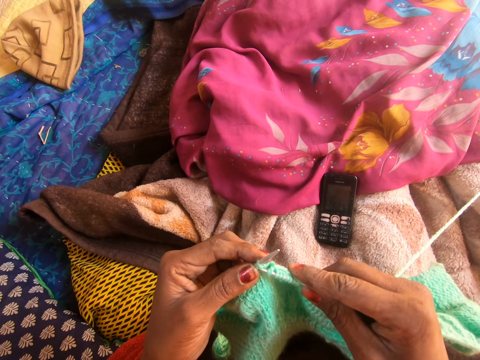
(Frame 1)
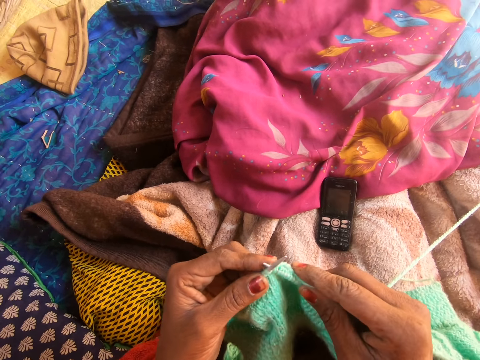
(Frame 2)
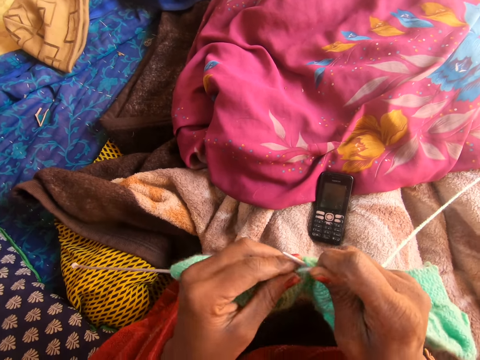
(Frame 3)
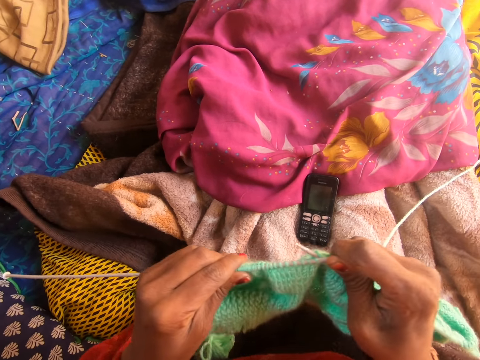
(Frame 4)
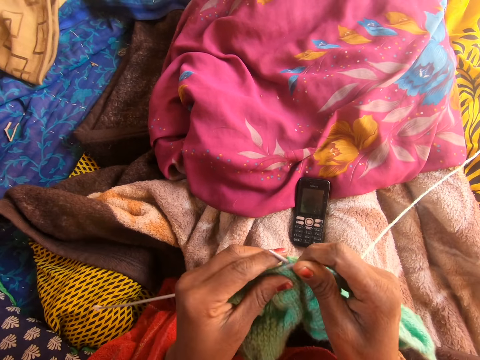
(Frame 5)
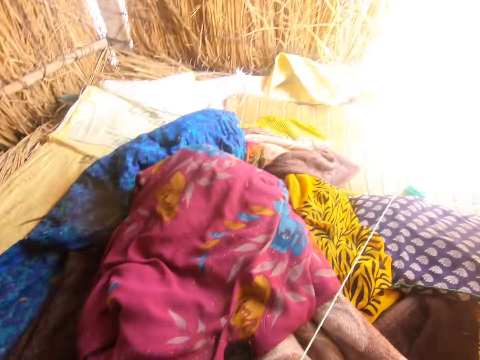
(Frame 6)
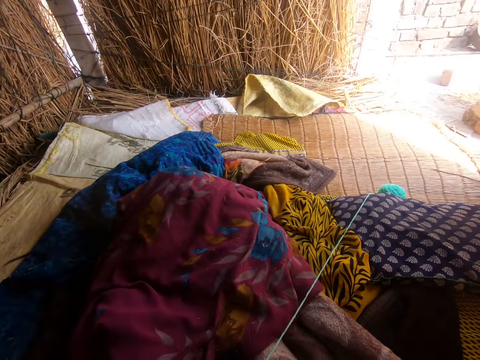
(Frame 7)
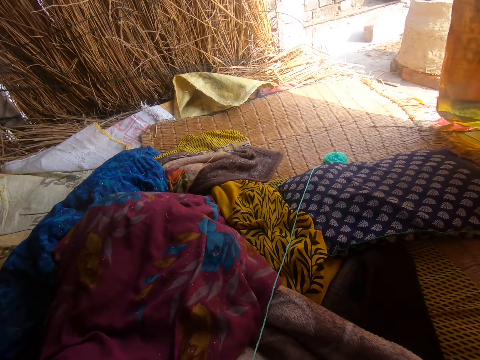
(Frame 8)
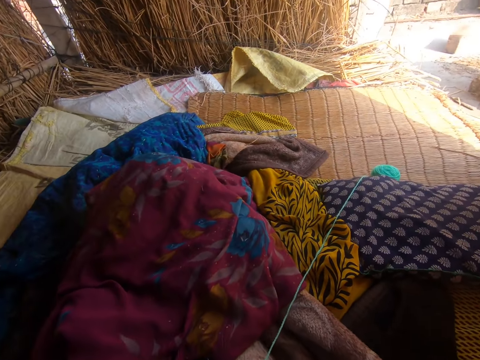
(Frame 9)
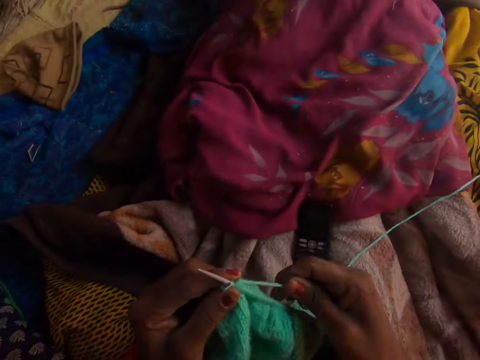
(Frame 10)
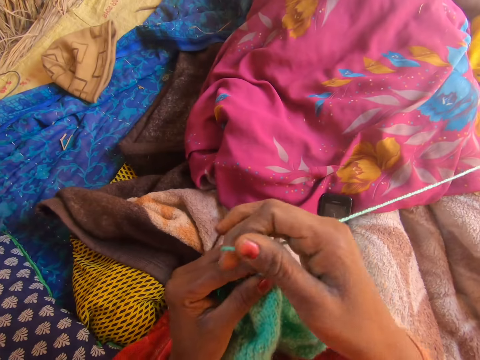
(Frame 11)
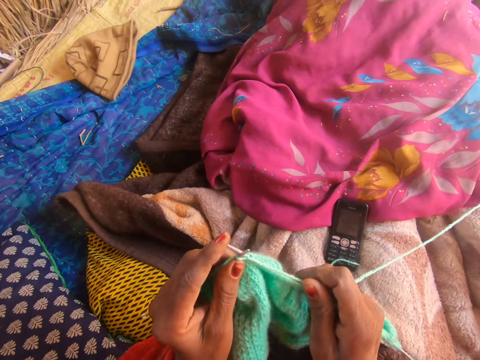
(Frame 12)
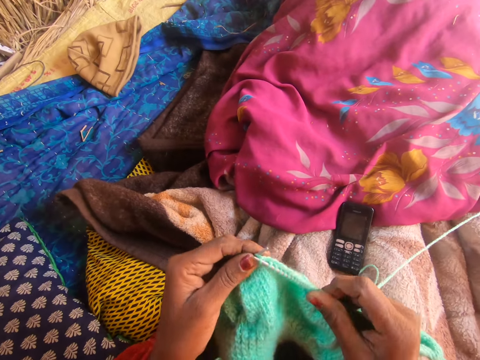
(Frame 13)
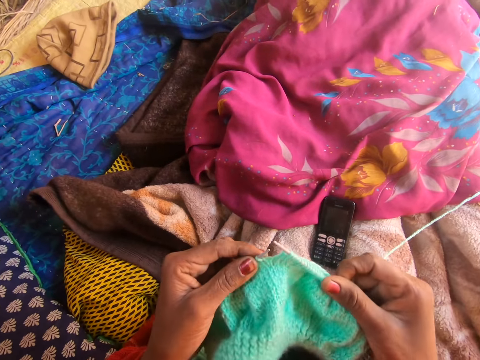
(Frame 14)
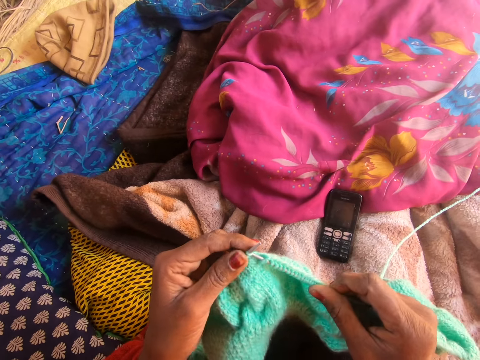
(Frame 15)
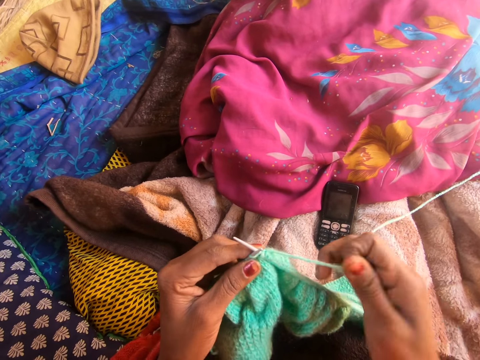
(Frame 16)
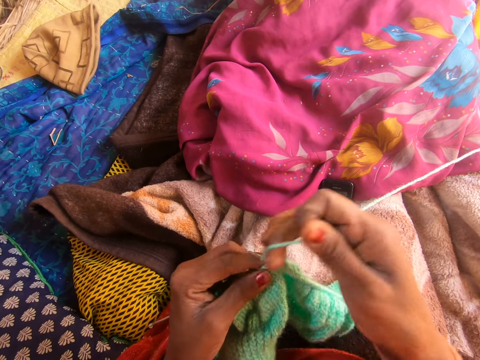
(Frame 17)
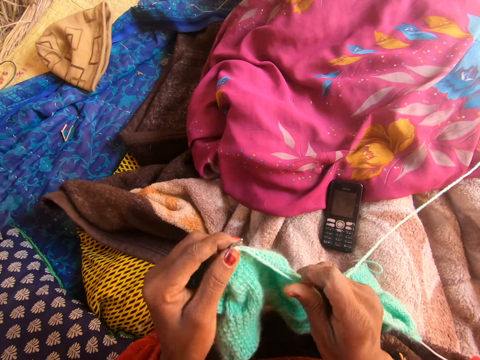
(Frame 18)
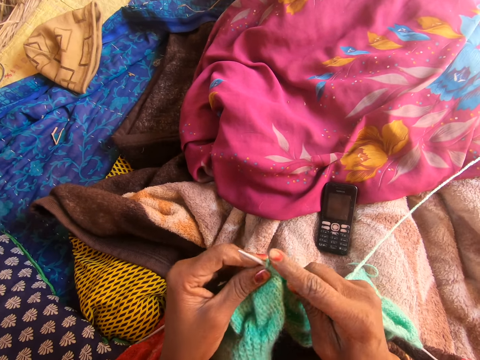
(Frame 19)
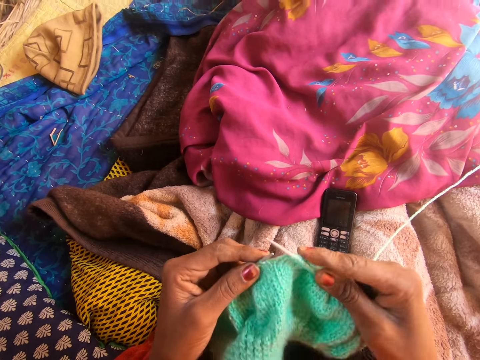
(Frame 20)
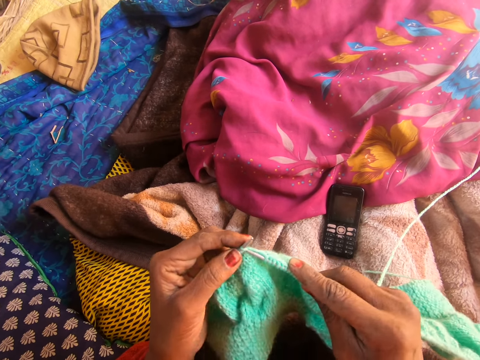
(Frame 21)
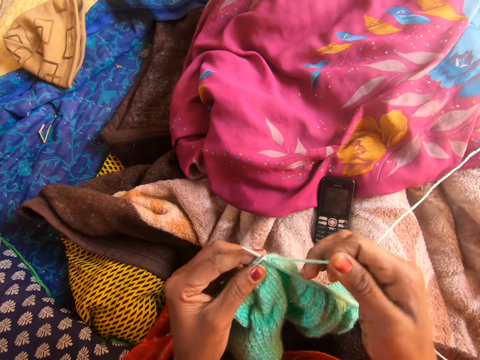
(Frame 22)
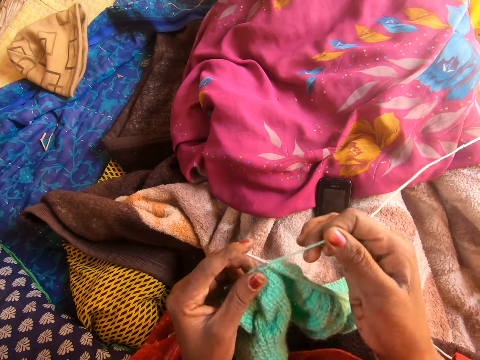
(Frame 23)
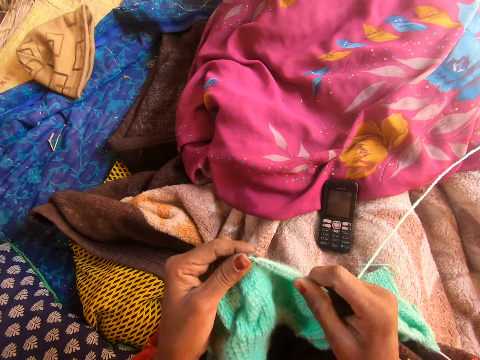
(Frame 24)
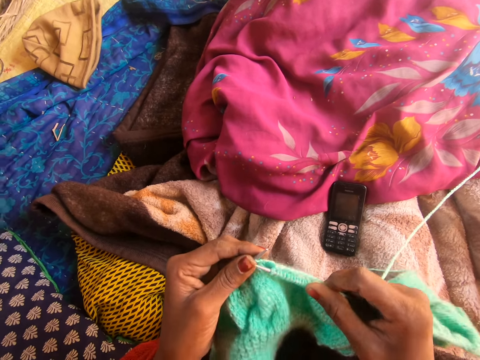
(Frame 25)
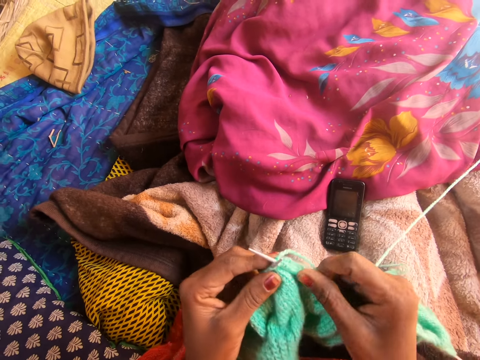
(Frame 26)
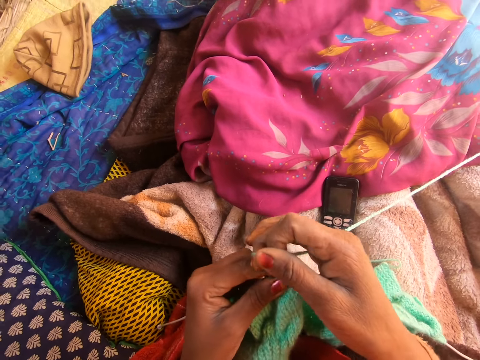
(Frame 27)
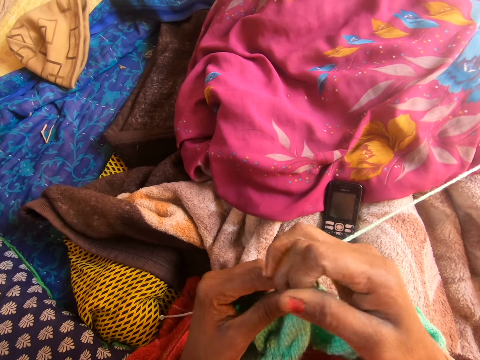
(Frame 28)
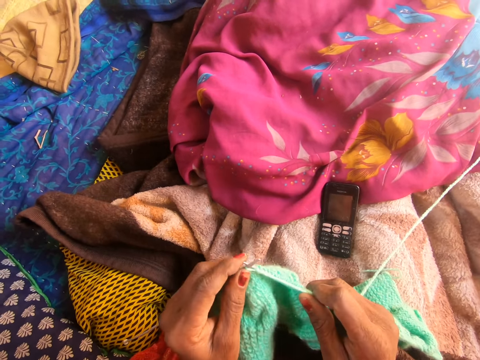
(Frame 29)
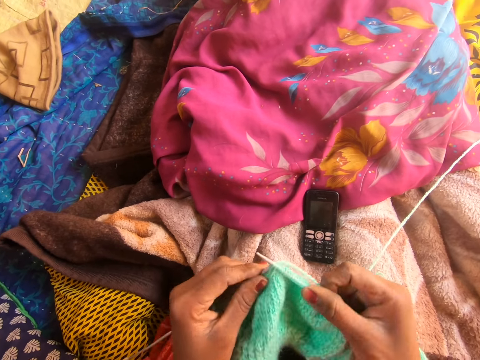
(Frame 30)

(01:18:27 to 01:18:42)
The camera wearer stretches the yarn along the second knitting pin with her left hand. She straightens the fabric. She knits.

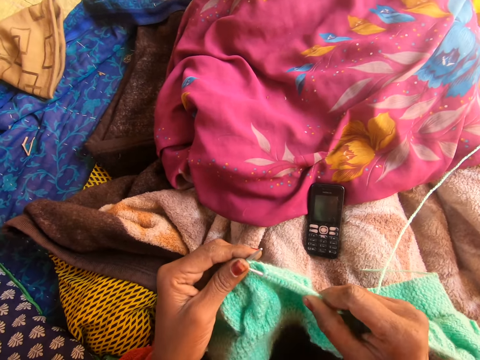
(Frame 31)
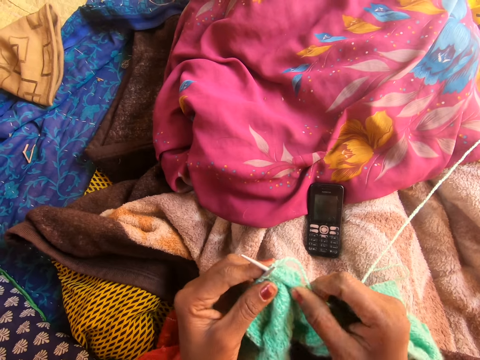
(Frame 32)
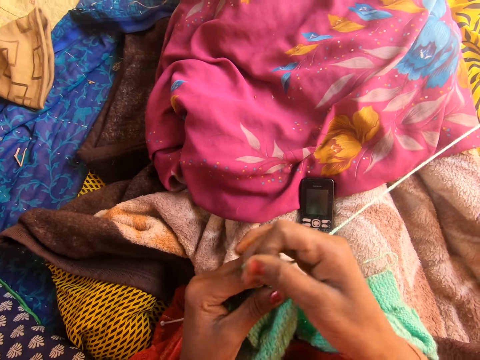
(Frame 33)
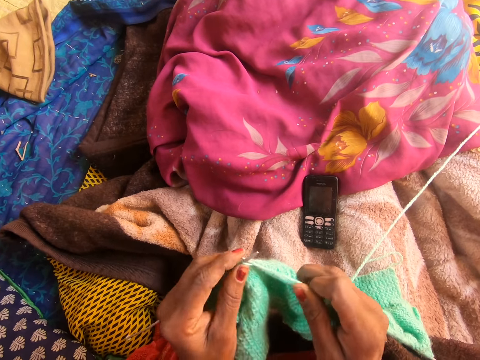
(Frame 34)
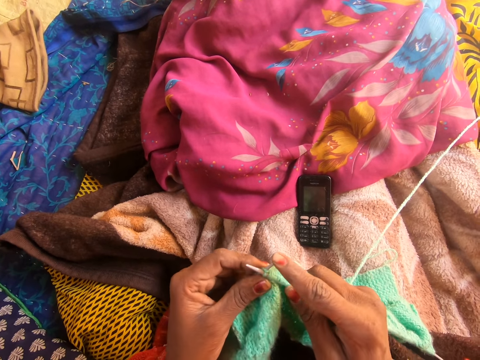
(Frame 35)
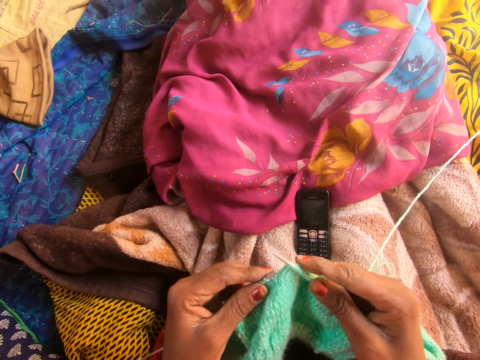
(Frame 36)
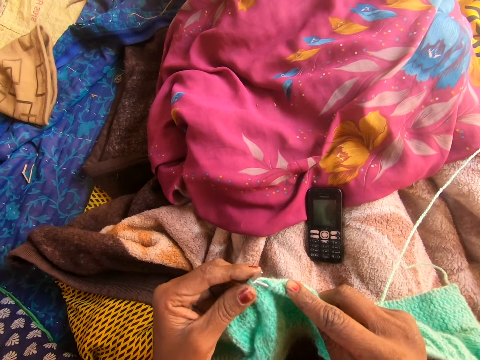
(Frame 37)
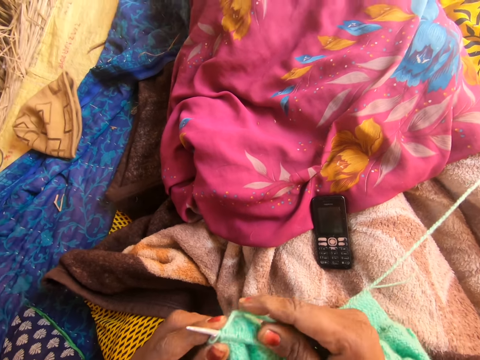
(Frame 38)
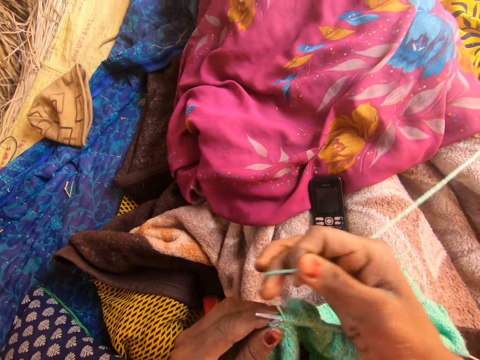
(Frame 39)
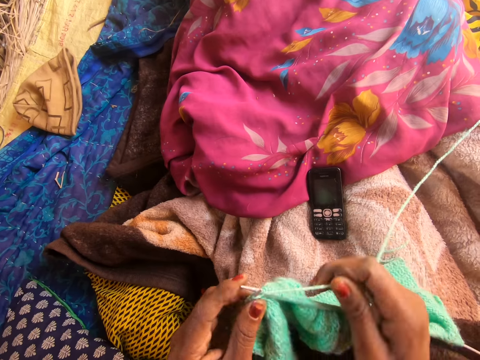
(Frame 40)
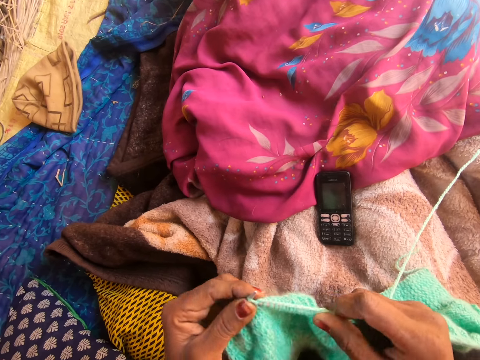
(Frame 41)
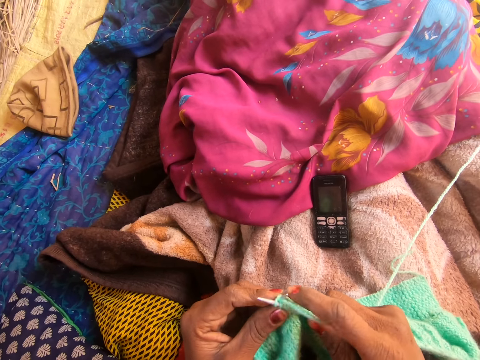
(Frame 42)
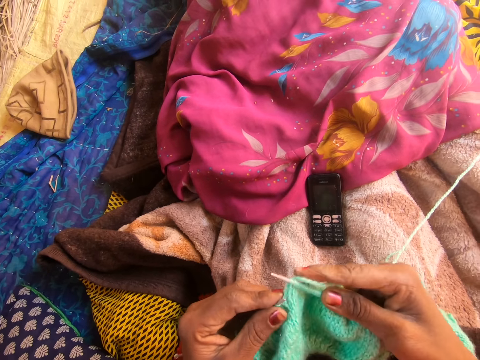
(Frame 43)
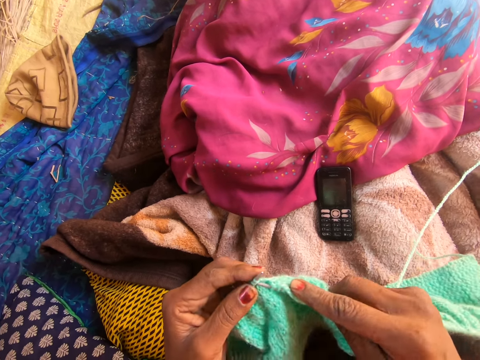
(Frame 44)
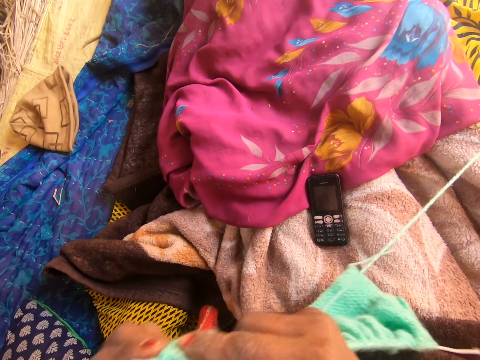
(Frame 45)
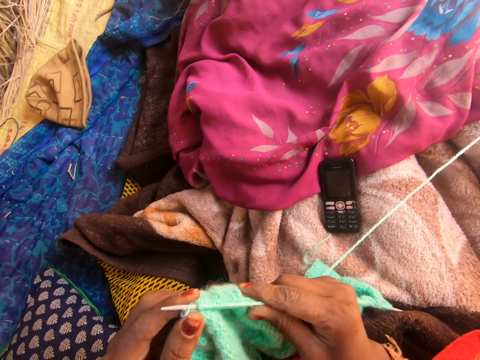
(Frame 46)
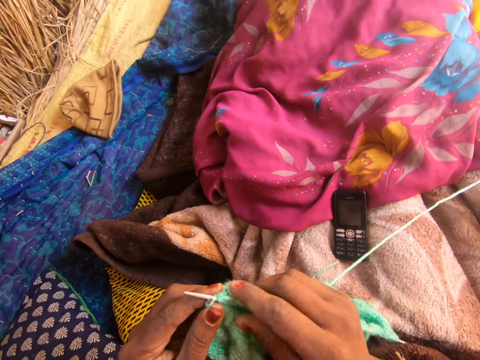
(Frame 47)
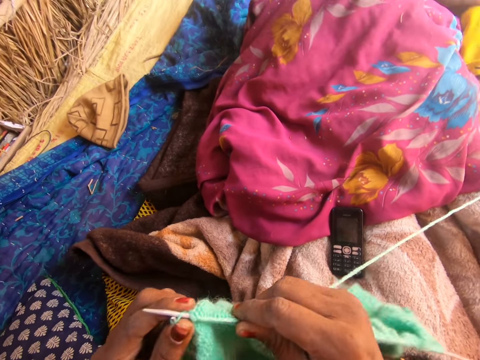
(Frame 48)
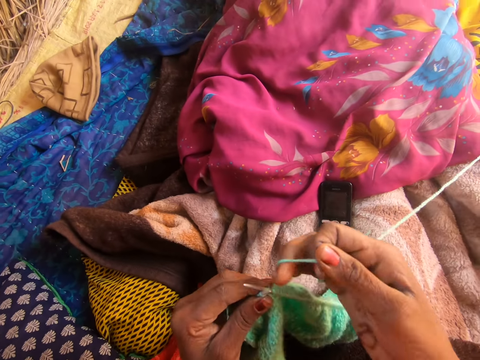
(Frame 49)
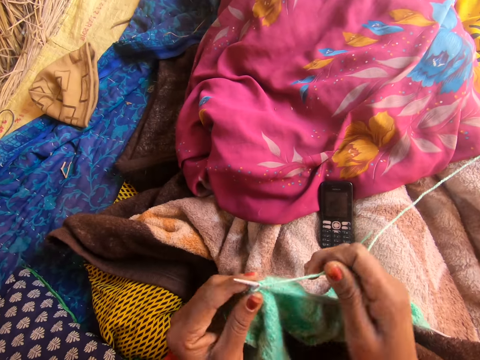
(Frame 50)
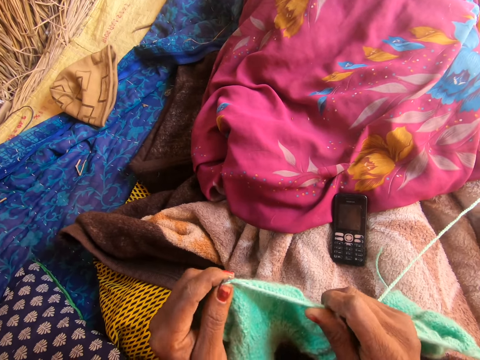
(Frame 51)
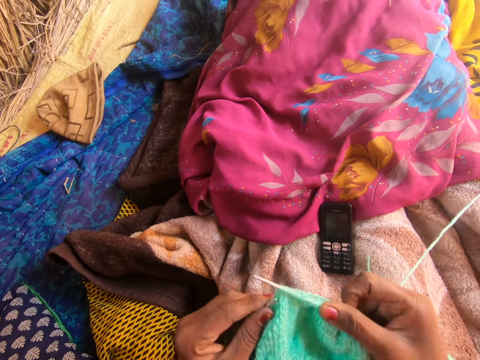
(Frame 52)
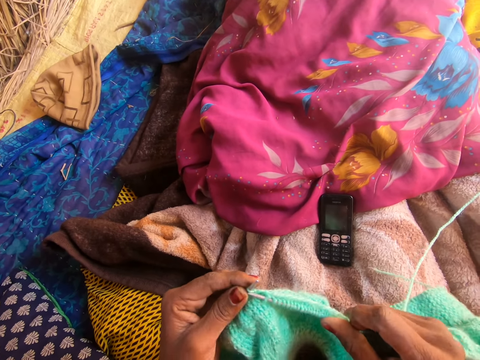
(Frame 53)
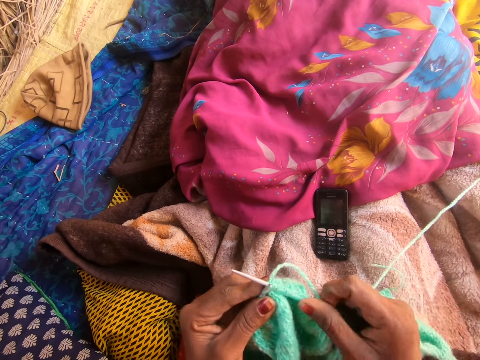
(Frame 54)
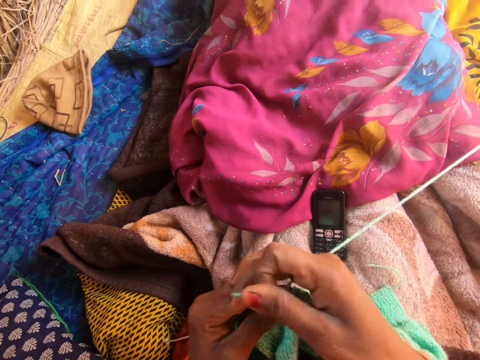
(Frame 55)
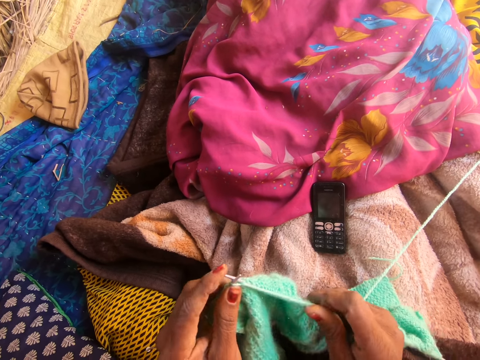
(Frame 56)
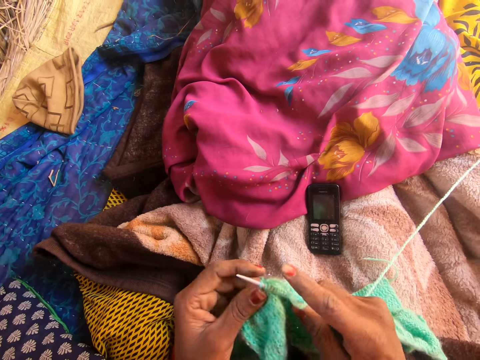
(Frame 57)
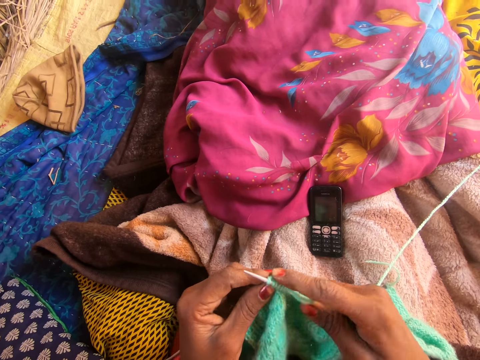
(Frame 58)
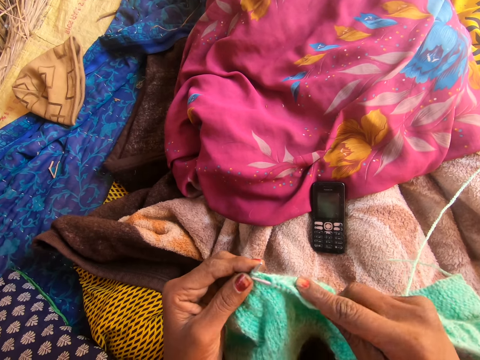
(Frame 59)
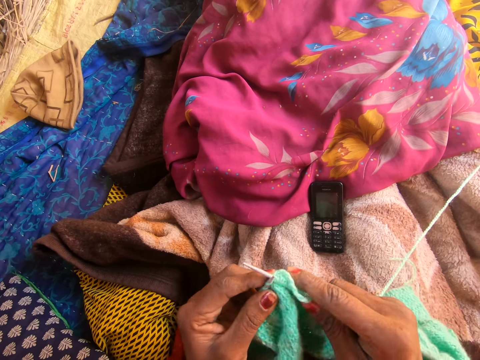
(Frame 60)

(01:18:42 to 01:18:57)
The camera wearer straightens the fabric. They knit.
